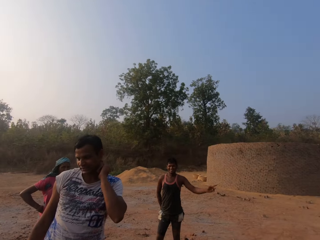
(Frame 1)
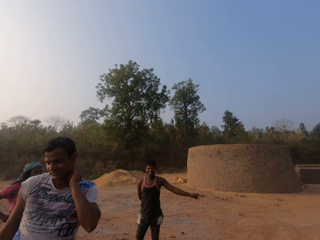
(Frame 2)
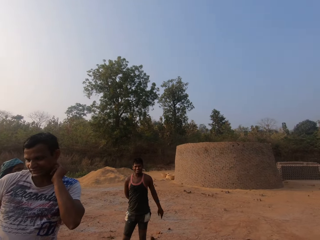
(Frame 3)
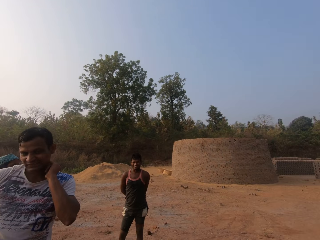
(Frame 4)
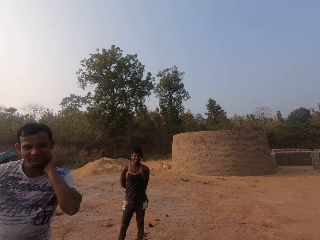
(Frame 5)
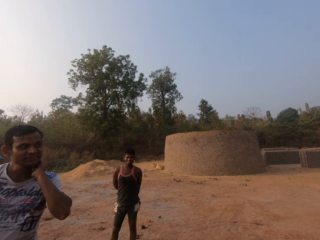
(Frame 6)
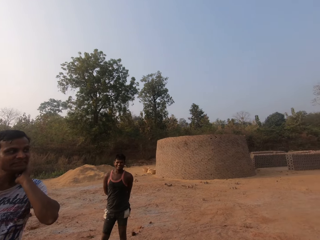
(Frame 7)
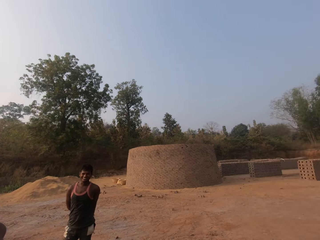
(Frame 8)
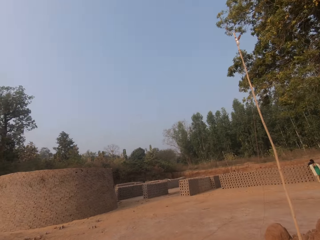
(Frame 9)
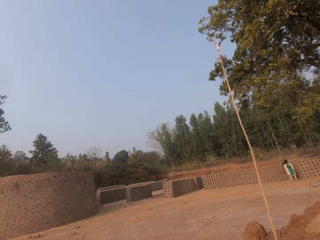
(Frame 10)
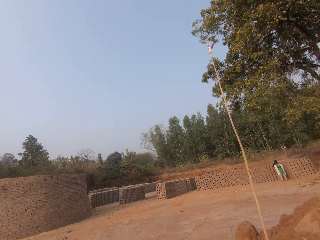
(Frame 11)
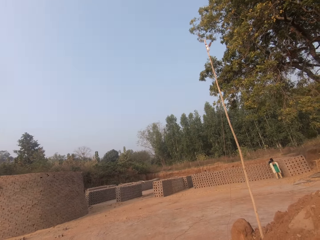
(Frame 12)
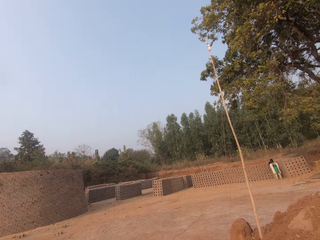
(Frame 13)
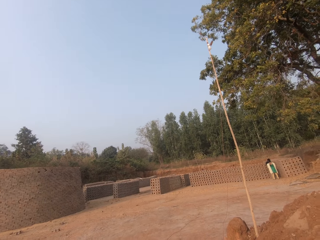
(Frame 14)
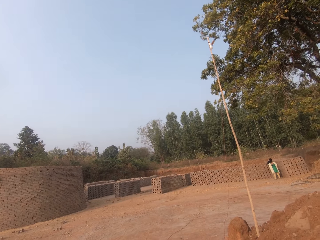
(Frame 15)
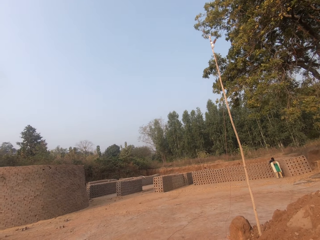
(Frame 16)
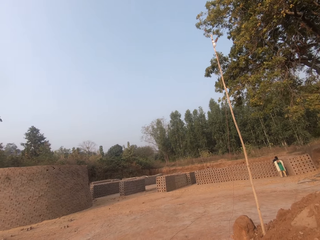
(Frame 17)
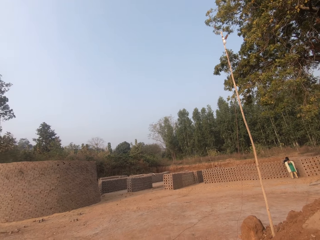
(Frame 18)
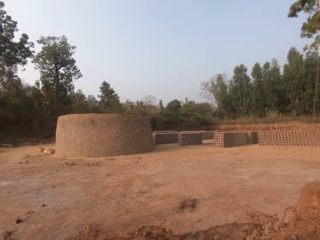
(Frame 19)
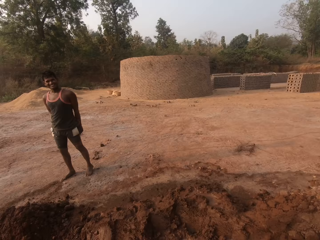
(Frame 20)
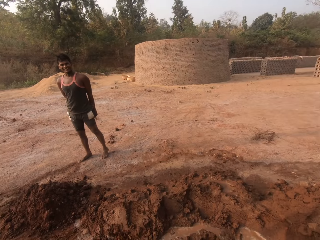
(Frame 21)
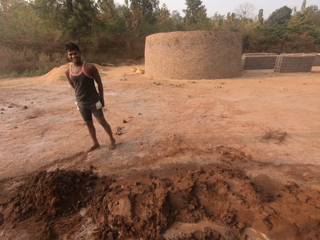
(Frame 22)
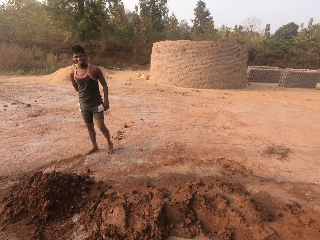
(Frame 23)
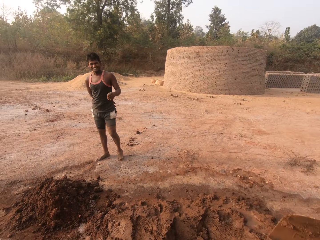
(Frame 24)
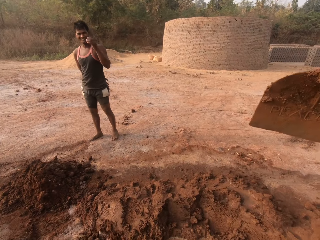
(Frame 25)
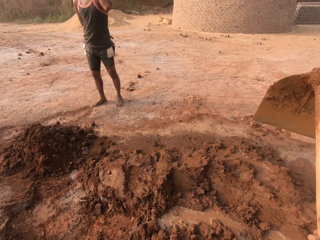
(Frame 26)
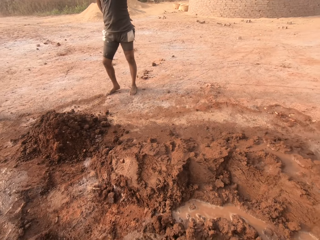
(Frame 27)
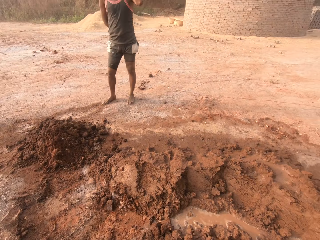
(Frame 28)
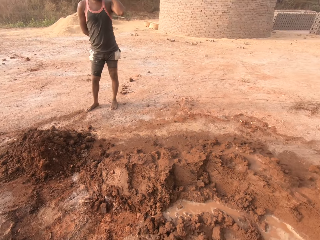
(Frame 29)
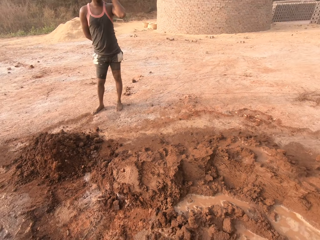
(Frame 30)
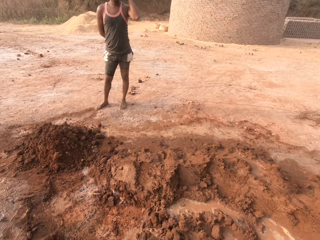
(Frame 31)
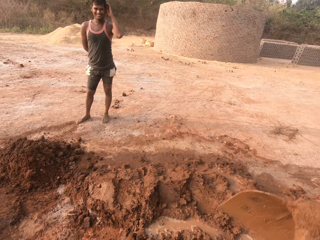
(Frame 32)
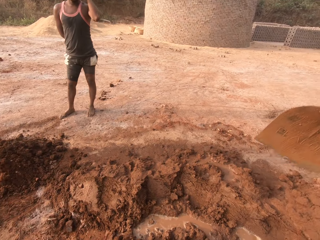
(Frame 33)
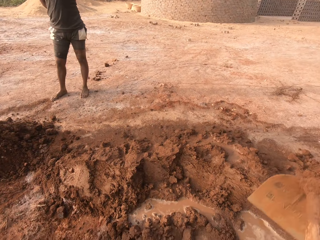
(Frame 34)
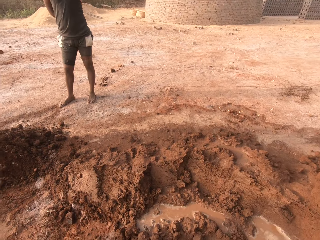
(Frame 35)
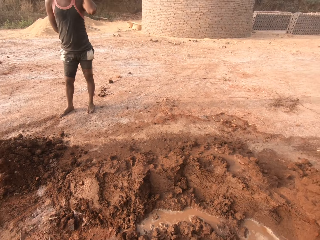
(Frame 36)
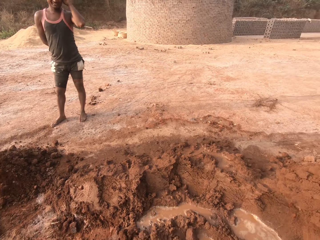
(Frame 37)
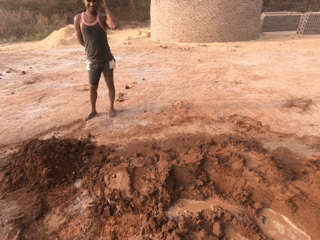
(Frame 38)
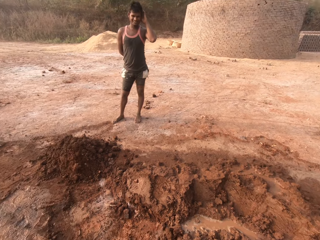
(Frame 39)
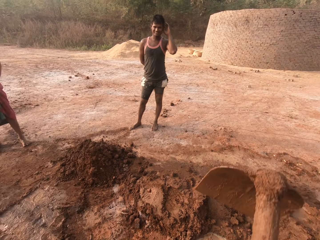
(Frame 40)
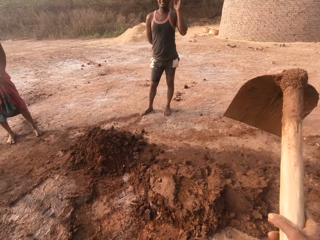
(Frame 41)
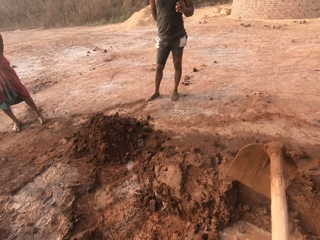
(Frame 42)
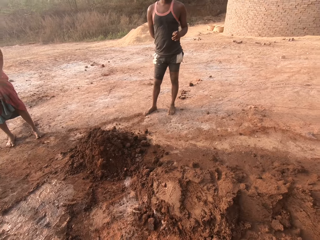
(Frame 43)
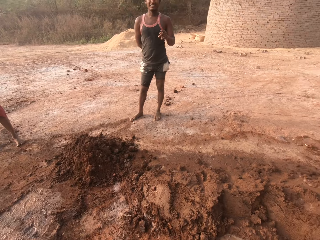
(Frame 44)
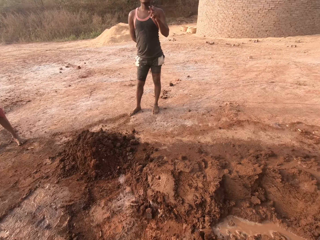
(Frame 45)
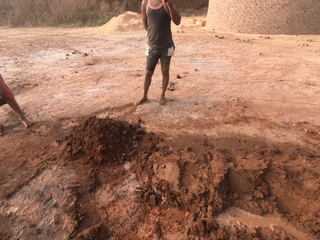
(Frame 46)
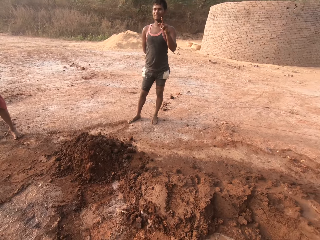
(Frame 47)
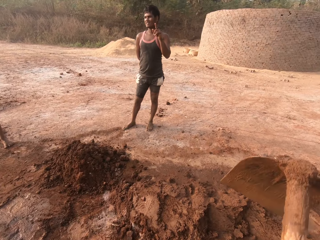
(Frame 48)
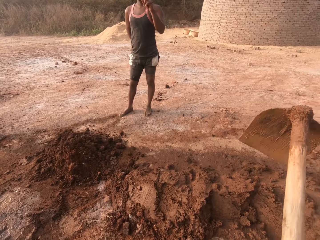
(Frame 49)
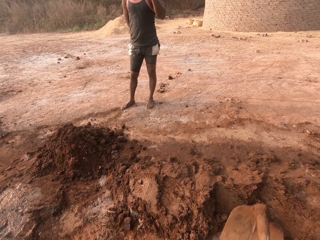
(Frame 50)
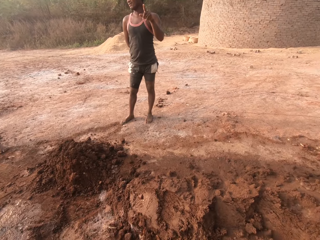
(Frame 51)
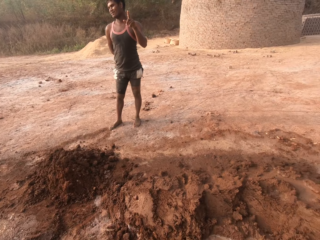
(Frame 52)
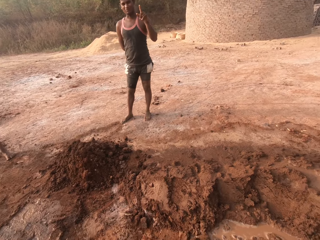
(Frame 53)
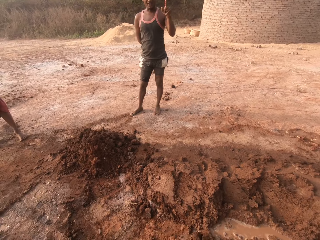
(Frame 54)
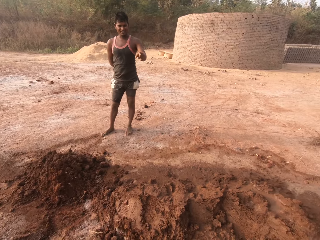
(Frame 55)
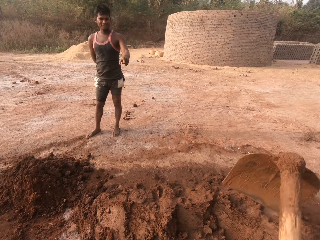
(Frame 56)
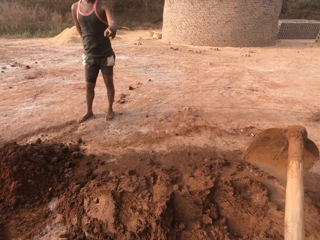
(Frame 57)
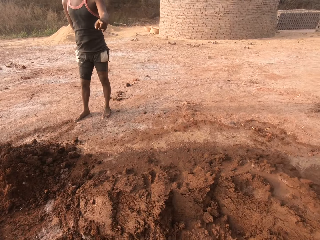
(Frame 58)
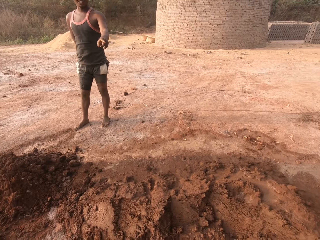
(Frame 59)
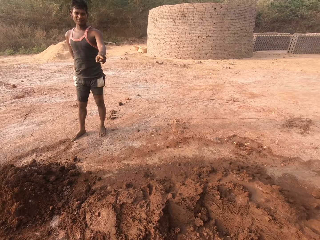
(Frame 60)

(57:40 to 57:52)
A man converses with the camera wearer, another man and a woman. The camera wearer turns around the clay heap. He digs sand from the ground with the digging hoe in his hands.

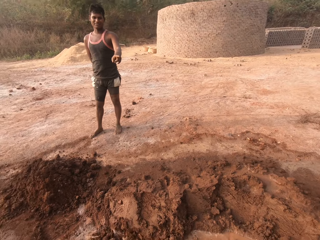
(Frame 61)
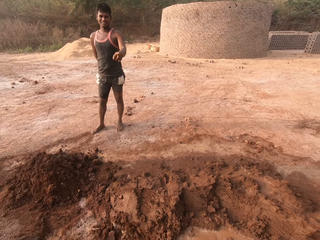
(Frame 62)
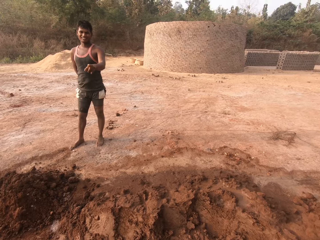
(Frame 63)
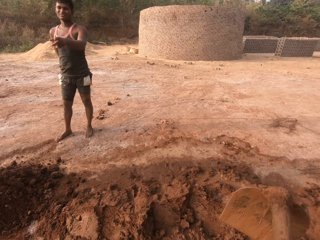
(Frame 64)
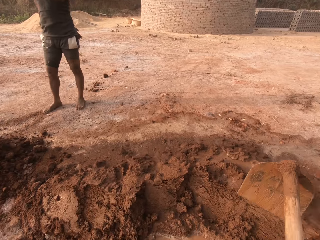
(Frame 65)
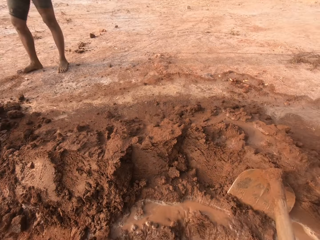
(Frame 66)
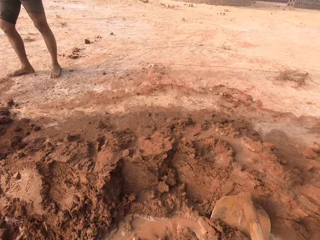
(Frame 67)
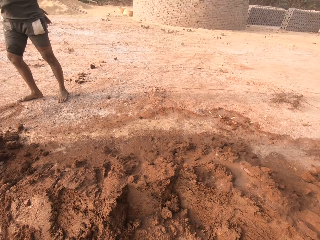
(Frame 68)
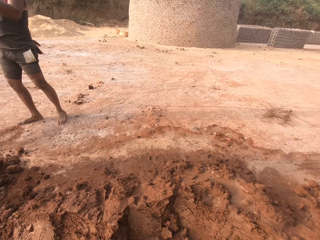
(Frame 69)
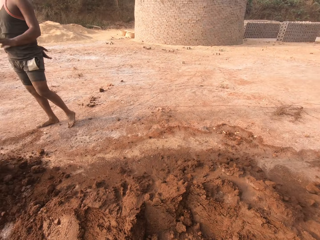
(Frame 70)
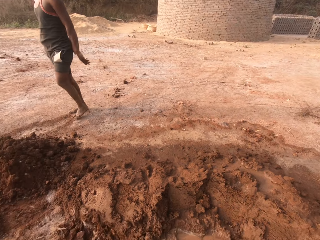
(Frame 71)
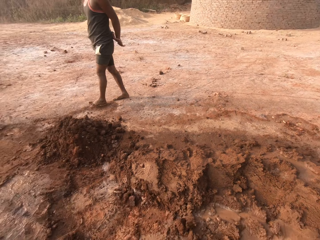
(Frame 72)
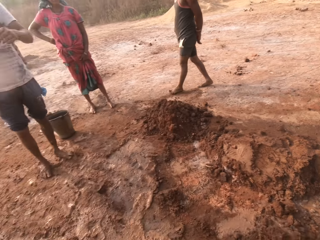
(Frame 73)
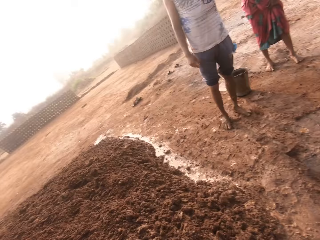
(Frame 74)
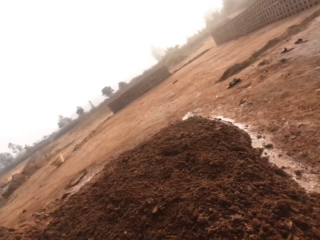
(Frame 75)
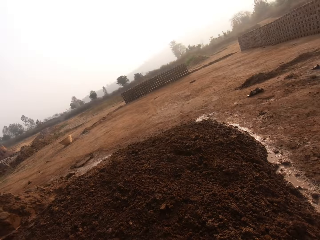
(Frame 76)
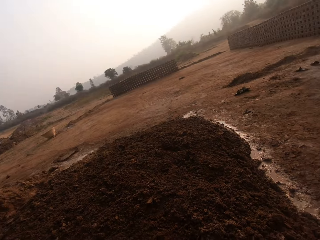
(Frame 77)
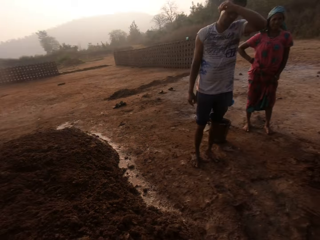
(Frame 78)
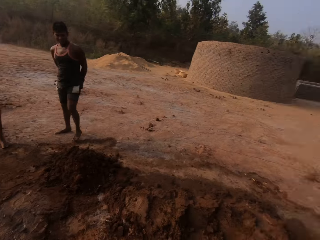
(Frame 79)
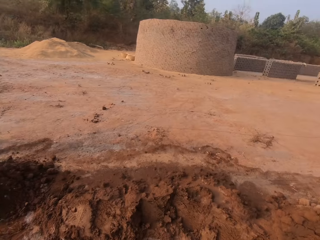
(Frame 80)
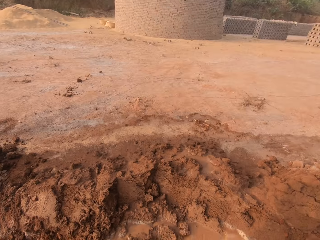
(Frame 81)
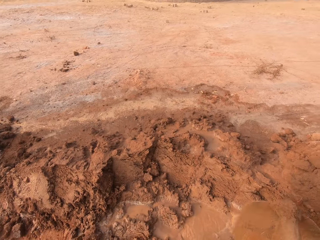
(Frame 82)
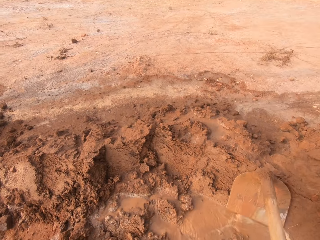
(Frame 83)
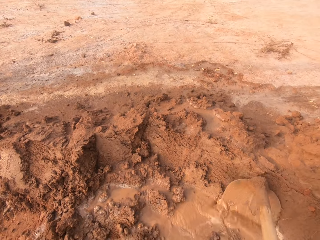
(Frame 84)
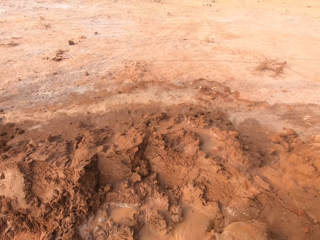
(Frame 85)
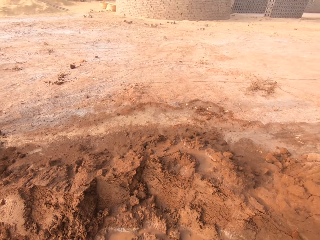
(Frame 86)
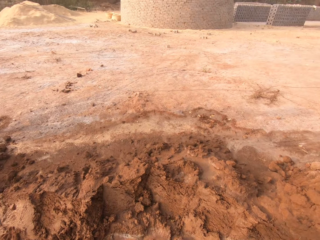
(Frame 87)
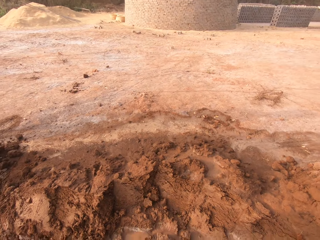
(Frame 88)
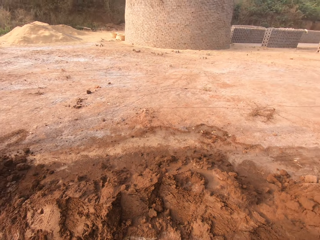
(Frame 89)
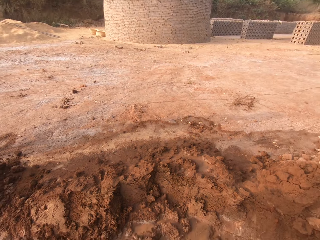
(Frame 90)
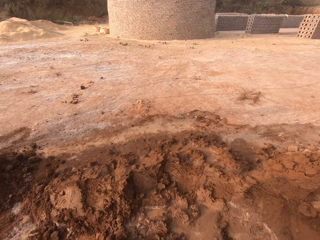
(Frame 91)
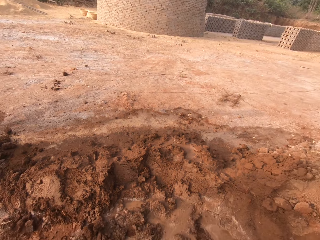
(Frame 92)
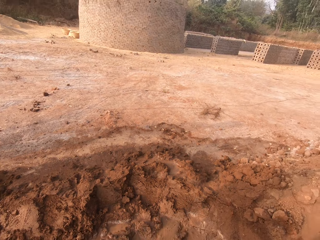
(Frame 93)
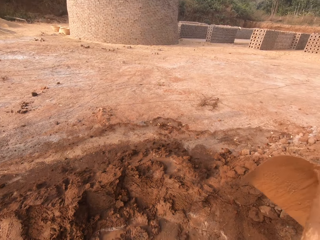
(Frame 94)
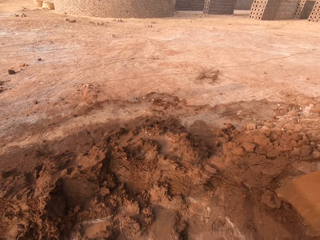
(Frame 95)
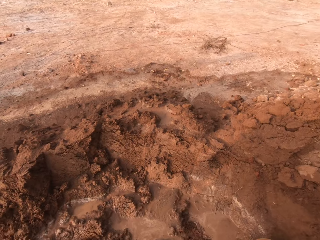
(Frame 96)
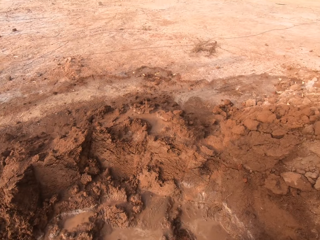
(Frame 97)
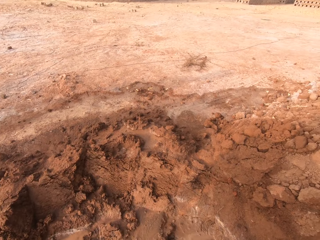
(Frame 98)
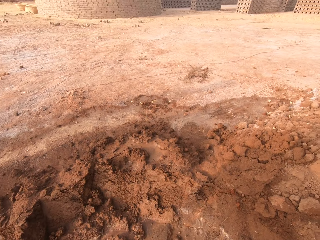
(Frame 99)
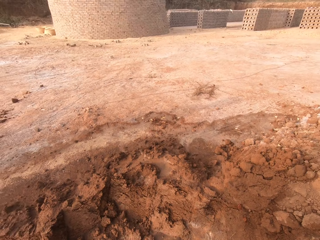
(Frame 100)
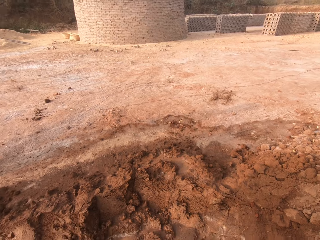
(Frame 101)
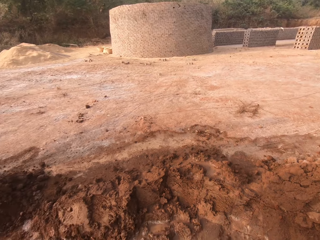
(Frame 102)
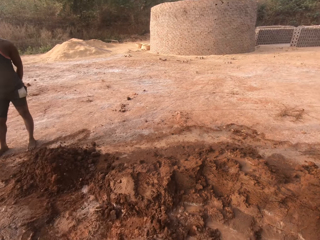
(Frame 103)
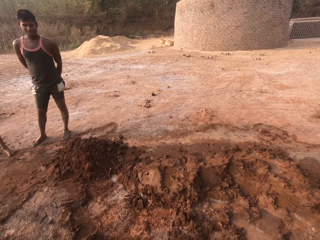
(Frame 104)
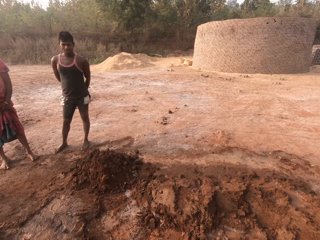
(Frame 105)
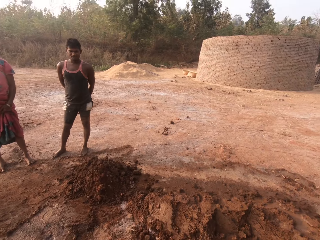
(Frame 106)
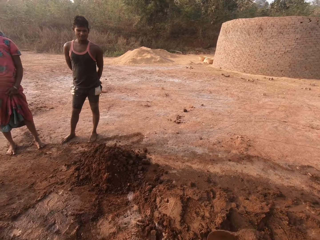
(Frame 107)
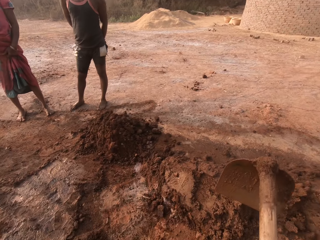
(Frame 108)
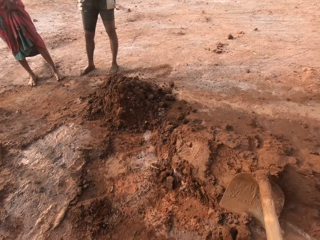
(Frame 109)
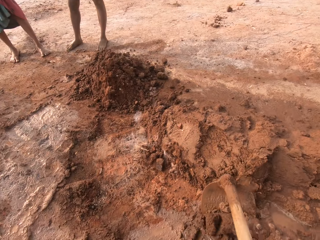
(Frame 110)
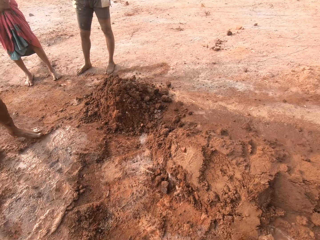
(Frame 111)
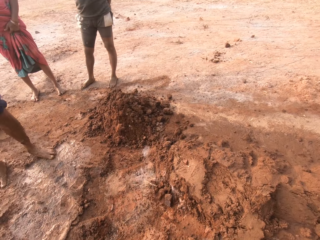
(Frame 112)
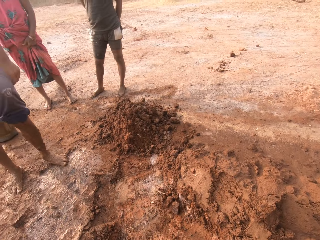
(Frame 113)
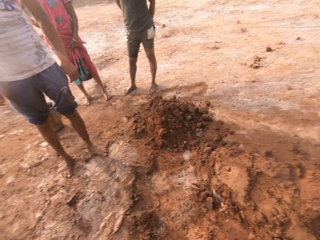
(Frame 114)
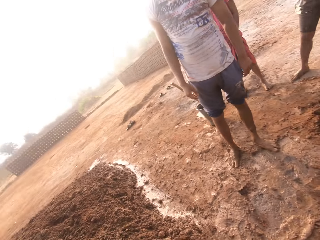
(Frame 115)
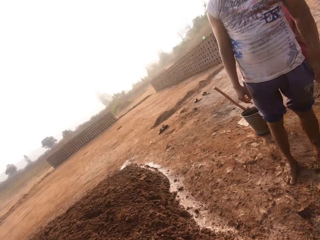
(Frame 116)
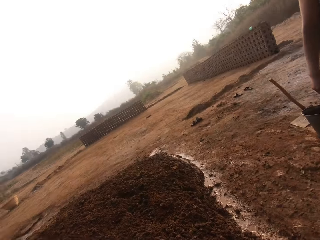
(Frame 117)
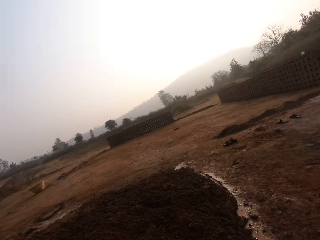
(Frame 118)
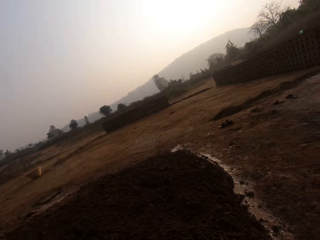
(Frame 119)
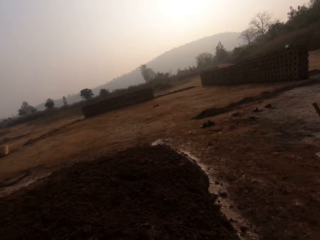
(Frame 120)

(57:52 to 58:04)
The camera wearer turns around the clay heap. He digs sand from the ground with the digging hoe in his hands.
